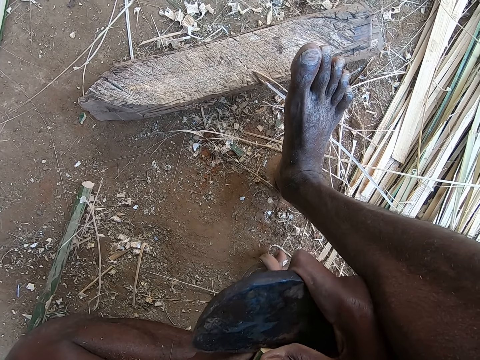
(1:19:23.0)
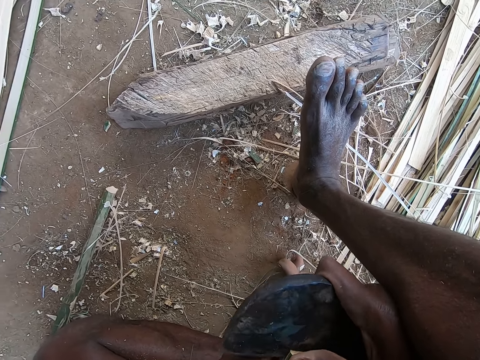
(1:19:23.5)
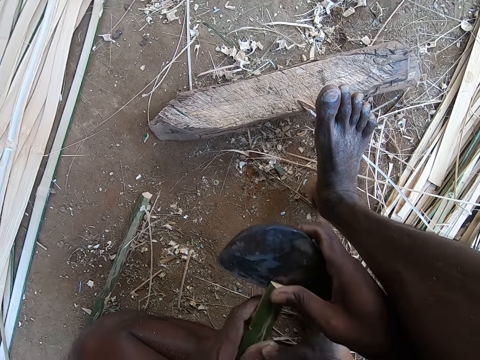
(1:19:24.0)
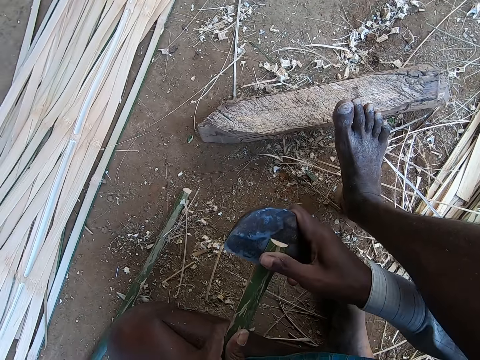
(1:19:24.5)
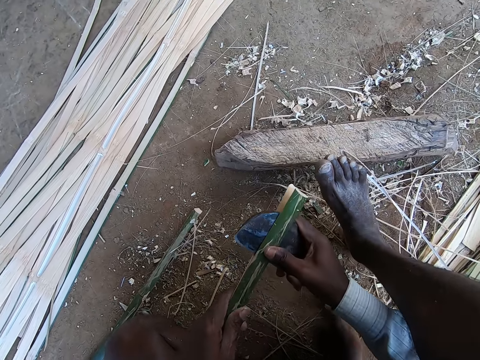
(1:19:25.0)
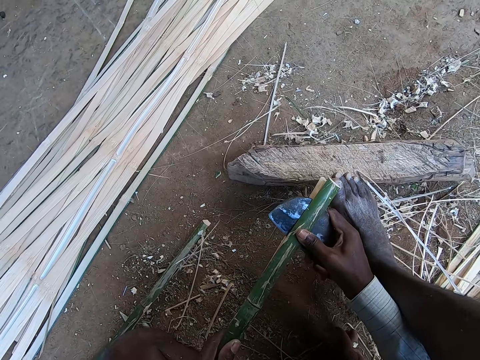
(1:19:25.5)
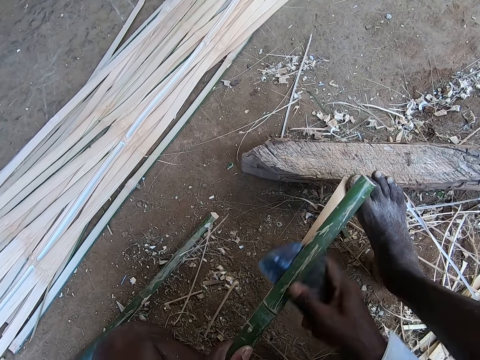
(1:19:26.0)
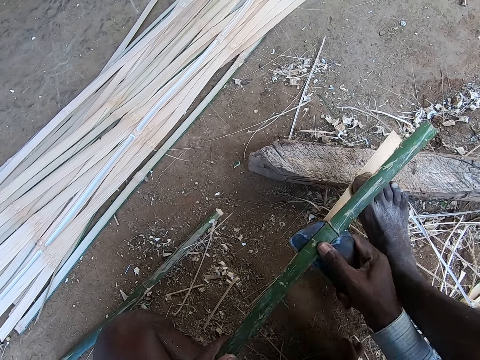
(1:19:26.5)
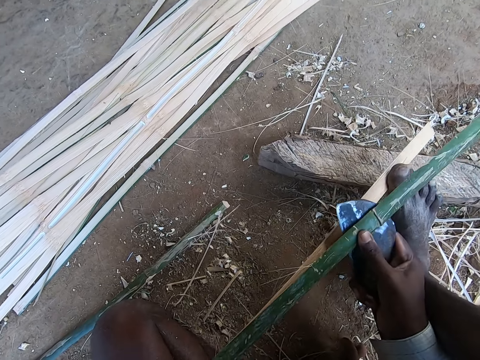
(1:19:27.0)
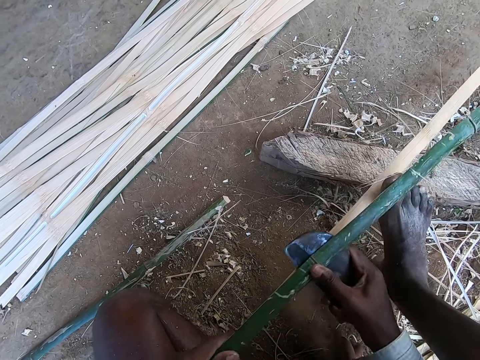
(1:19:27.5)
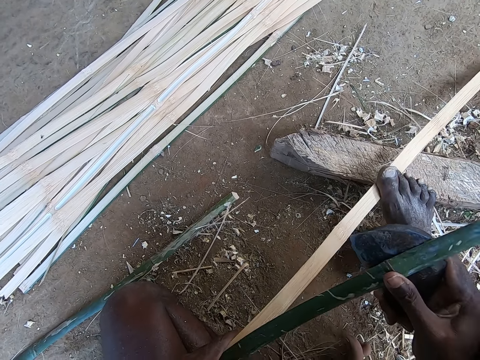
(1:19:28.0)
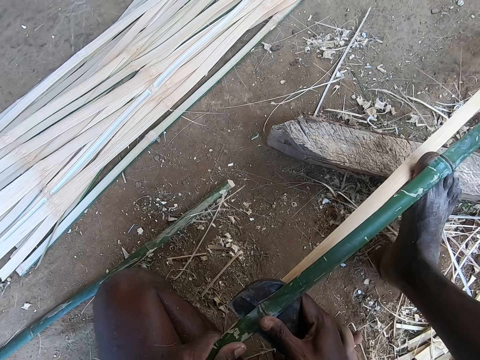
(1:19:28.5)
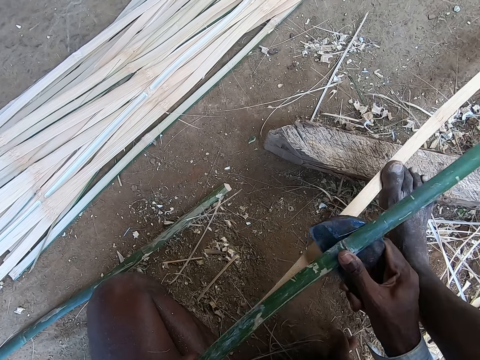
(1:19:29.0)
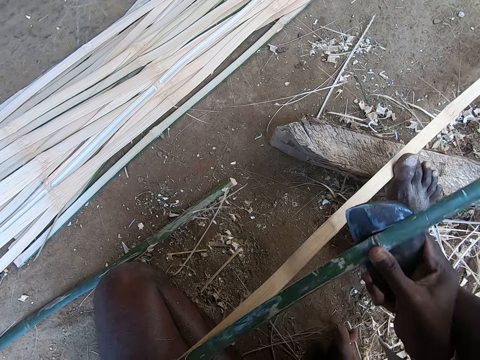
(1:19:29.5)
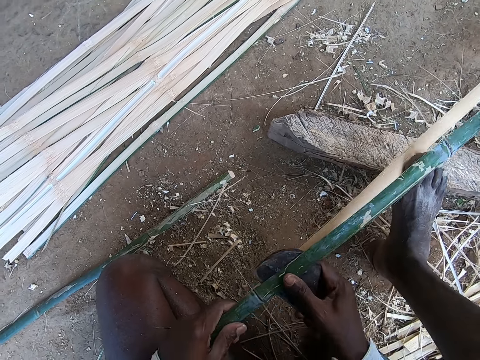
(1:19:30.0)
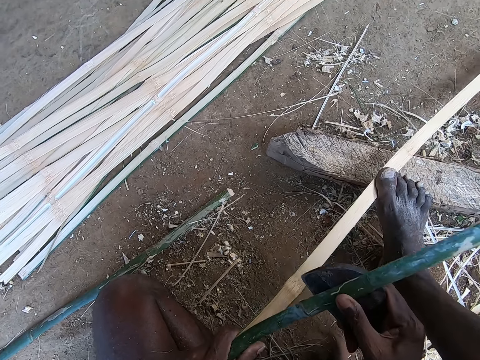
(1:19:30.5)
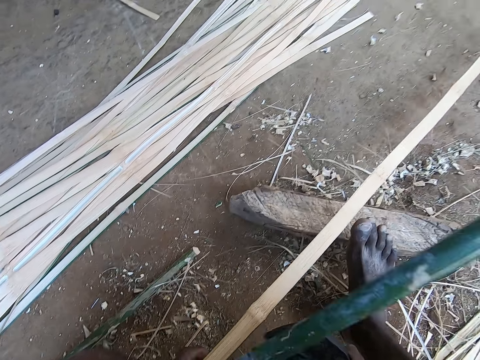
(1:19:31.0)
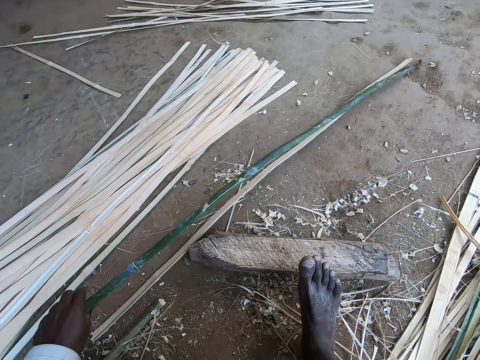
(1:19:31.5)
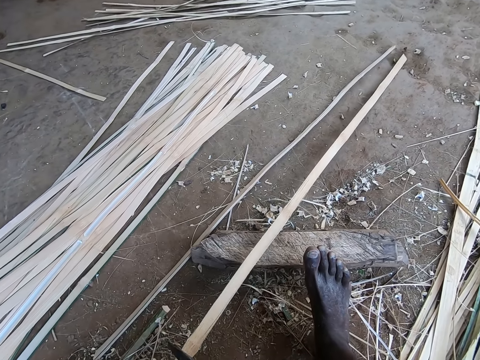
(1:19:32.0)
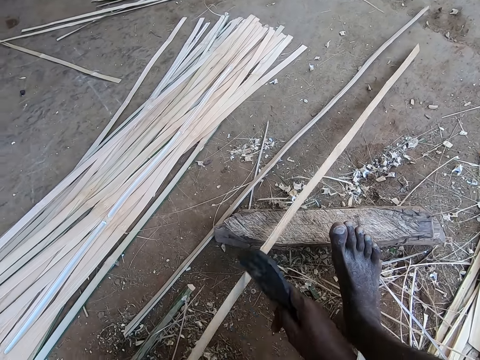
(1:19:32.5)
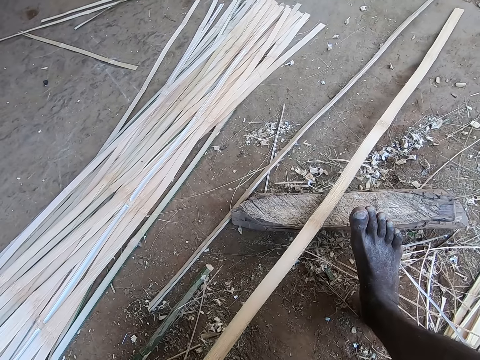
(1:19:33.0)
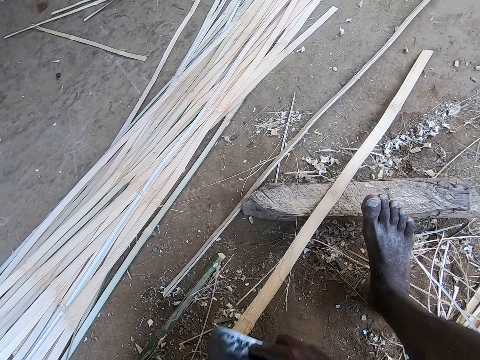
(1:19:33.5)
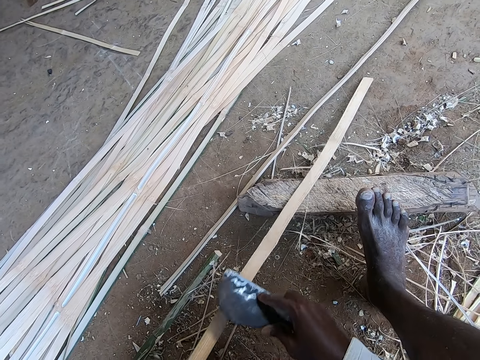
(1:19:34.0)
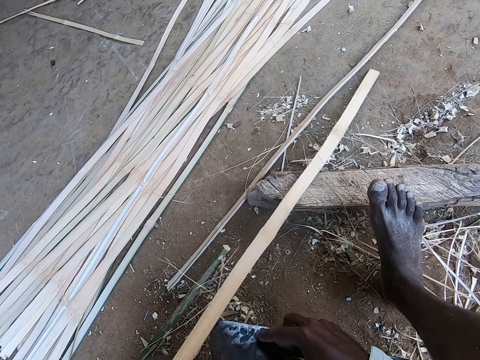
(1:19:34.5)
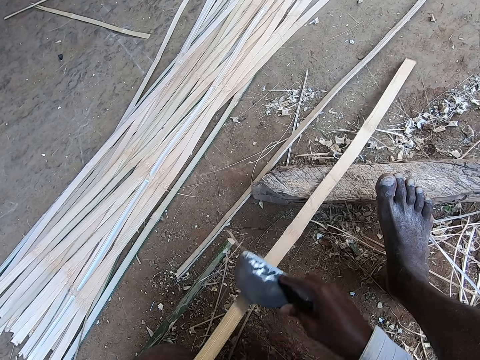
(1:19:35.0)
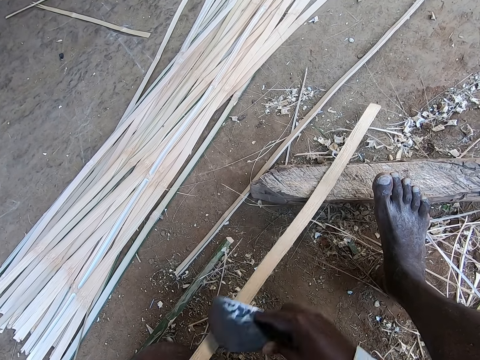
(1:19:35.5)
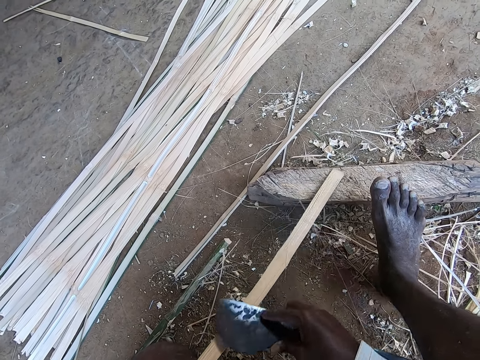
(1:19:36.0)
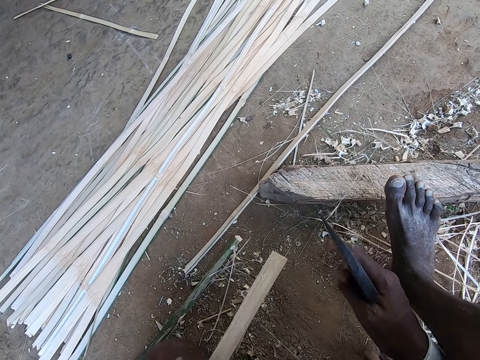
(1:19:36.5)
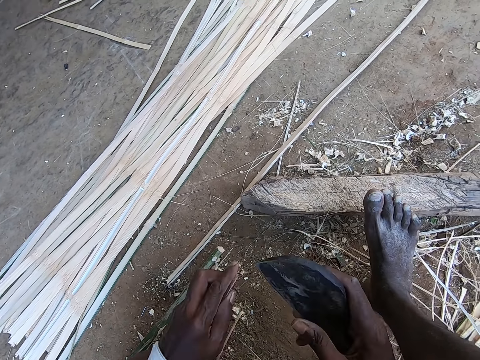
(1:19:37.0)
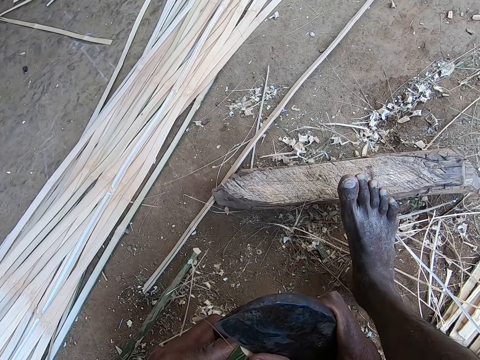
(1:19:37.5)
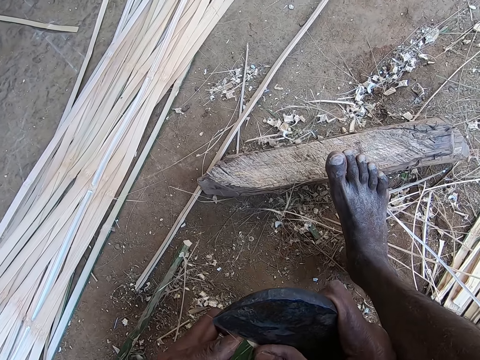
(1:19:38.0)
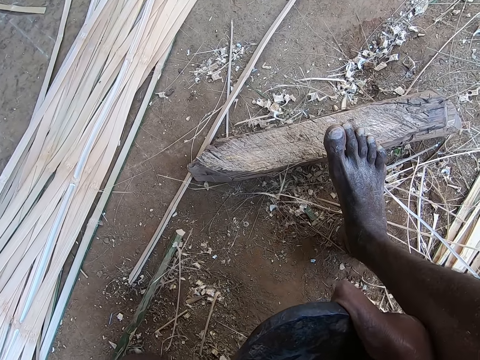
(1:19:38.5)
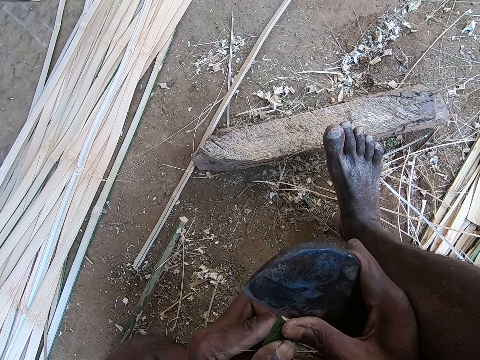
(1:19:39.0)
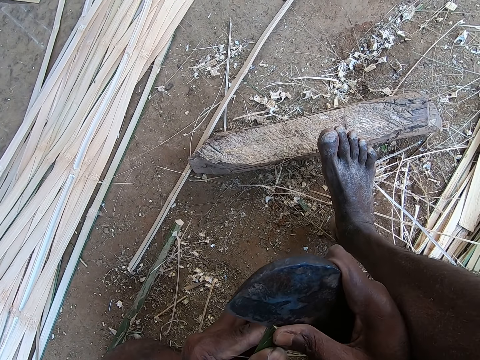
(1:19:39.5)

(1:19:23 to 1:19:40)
The camera wearer places the bamboo strip on the wood with his left hand, steps on the bamboo strip on the wood with his right leg, and splits the bamboo strip on the wood with the kukri in his right hand. He separates the pieces of the bamboo pole with the right hand. He steps on the piece of bamboo stem with the right leg. He picks up the bamboo strip from the wood with his left hand, places the bamboo strip on the ground with his left hand, and places the bamboo strip on the wood with his left hand. He smoothens the bamboo strip on the wood with the kukri in his right hand. He splits the bamboo strip in his left hand with the kukri in his right hand.

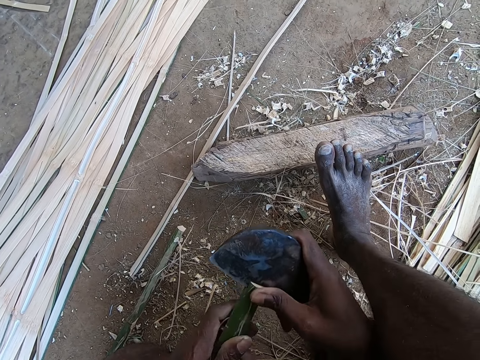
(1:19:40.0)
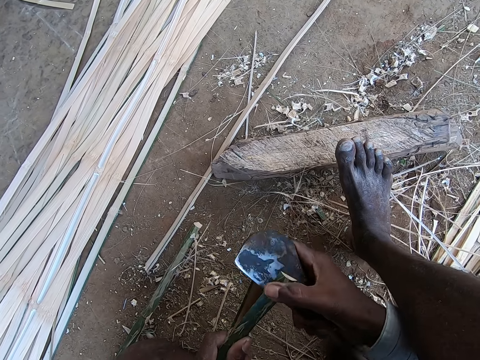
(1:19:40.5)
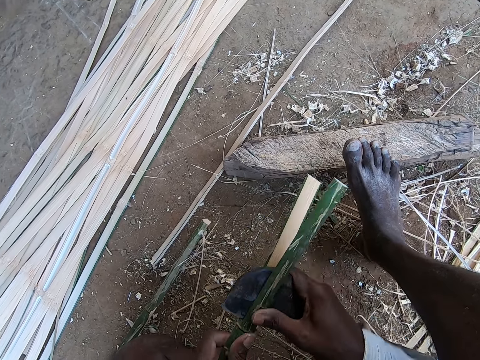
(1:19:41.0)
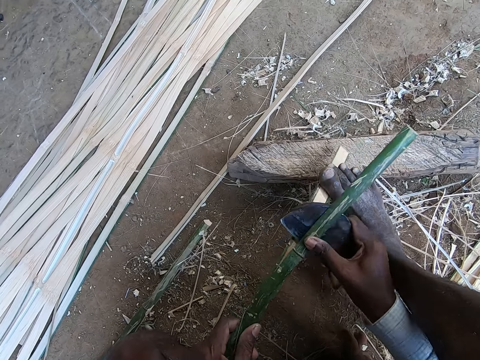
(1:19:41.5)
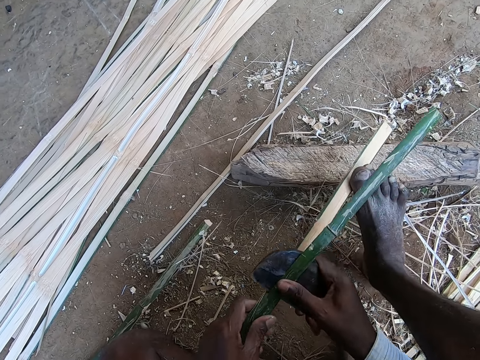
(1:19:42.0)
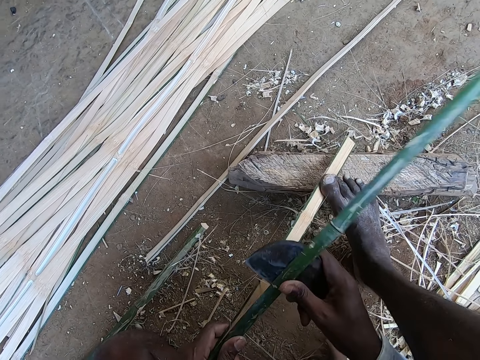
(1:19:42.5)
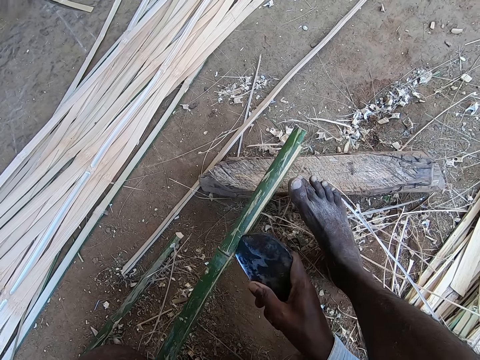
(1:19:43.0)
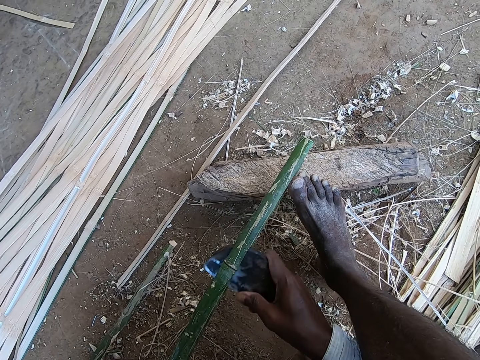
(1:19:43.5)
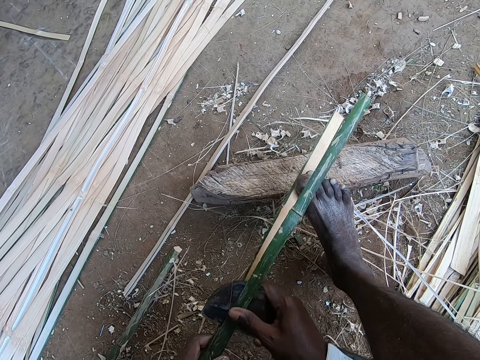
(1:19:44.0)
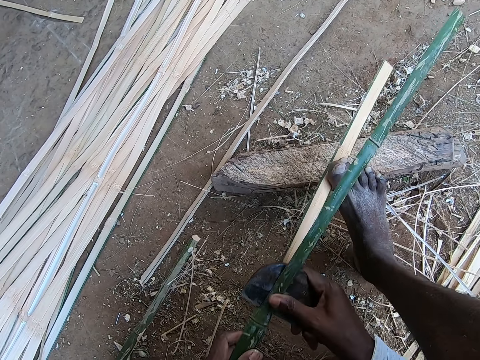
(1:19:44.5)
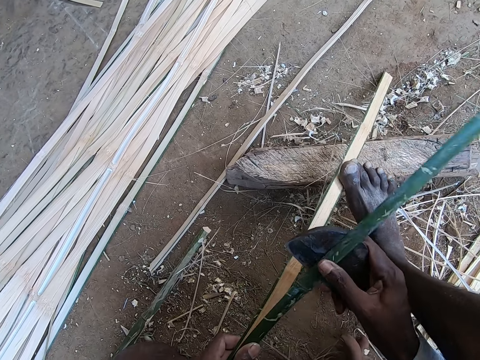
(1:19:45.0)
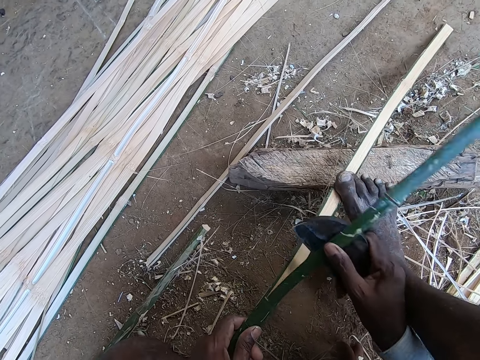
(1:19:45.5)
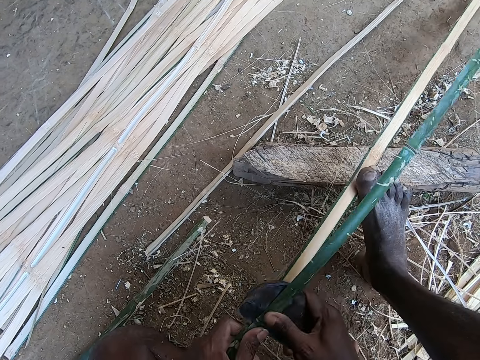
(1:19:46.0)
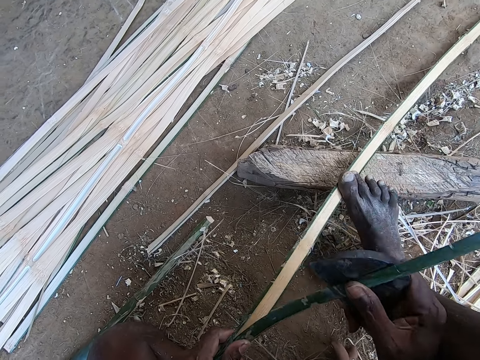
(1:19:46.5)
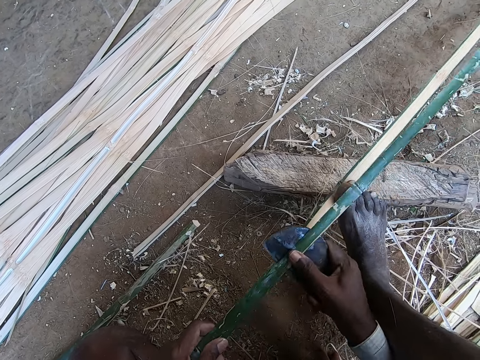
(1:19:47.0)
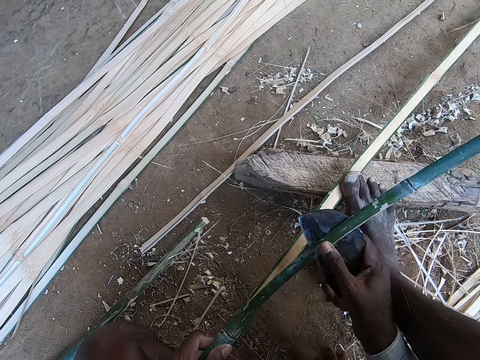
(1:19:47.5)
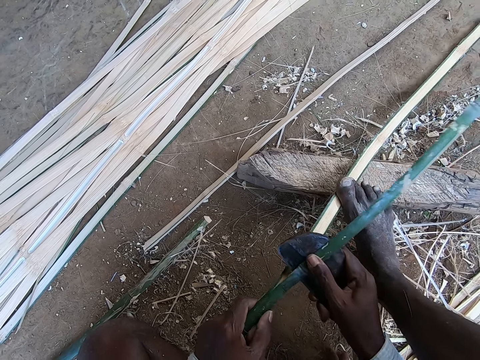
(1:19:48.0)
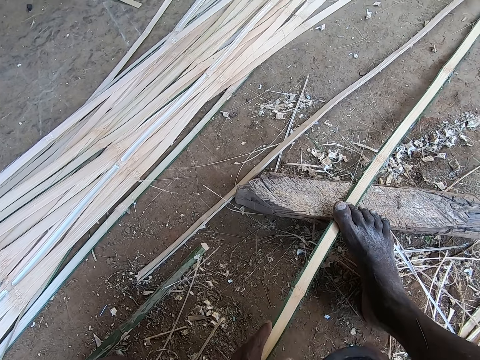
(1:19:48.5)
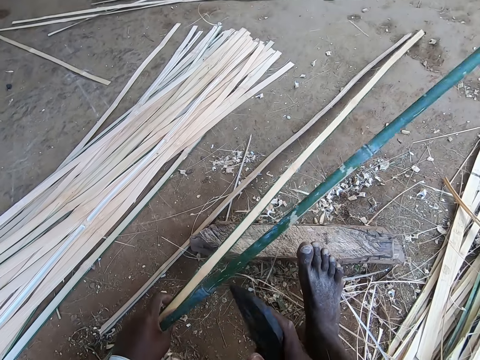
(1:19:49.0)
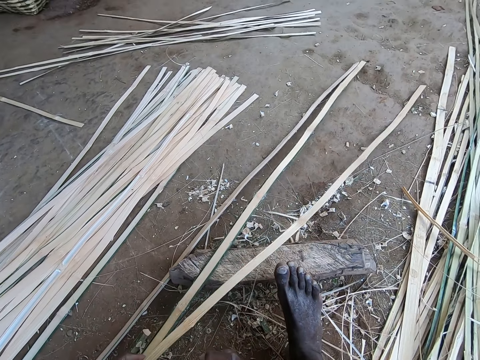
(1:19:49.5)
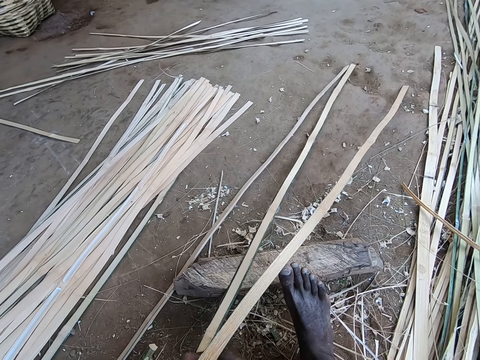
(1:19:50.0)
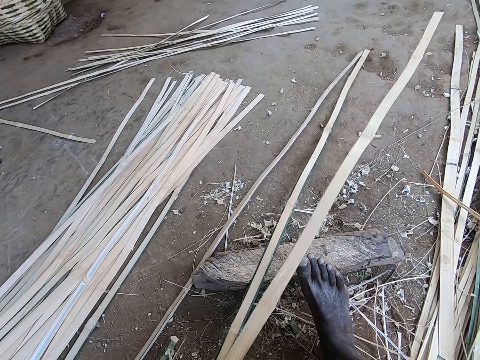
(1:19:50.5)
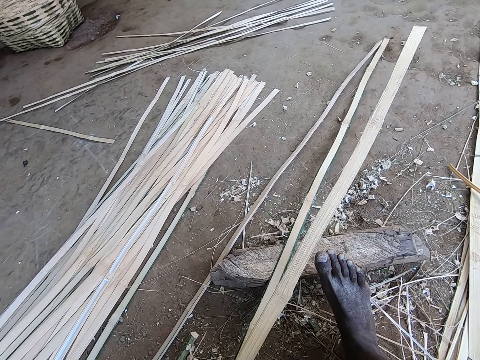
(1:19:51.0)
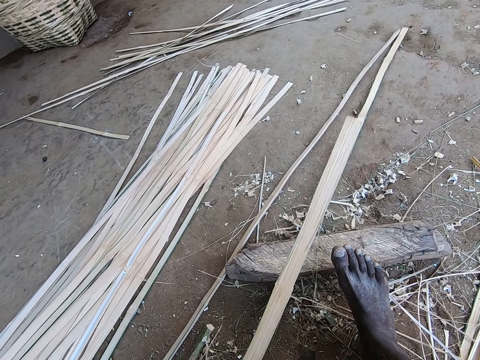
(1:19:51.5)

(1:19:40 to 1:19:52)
The camera wearer places the bamboo strip on the wood with his left hand, steps on the bamboo strip on the wood with his right leg, and splits the bamboo strip on the wood with the kukri in his right hand. He holds the piece of the bamboo pole with the left hand. He drops the bamboo strip on the wood with his left hand. He smoothens the bamboo strip in his left hand with the kukri in his right hand.
